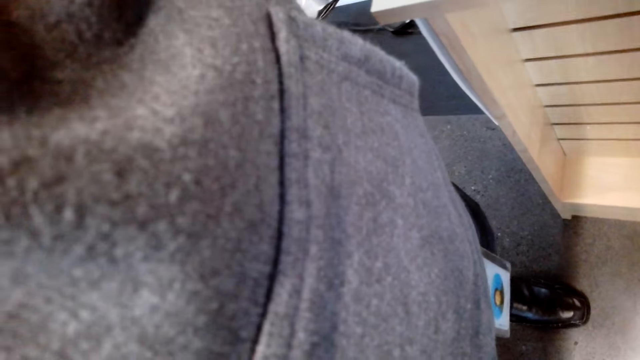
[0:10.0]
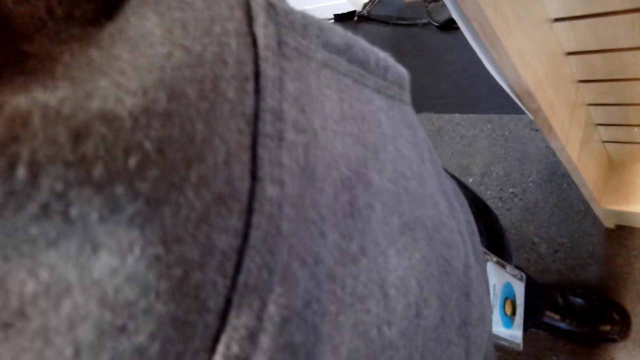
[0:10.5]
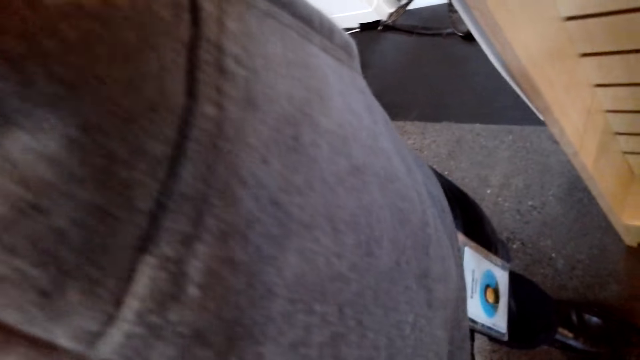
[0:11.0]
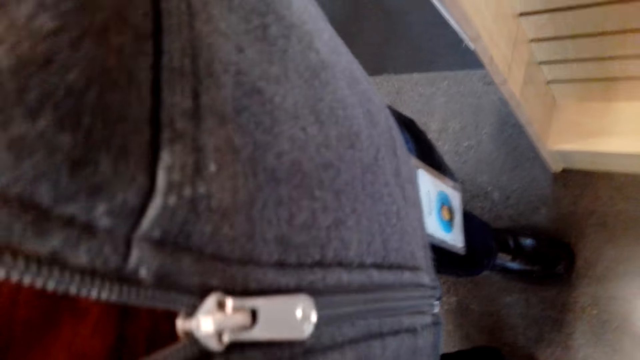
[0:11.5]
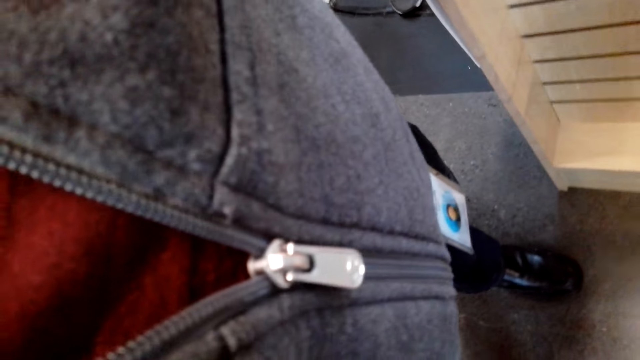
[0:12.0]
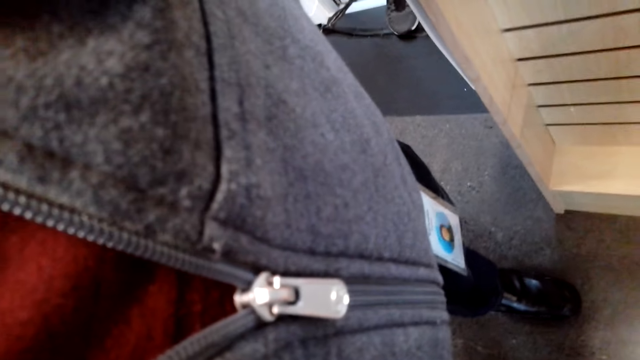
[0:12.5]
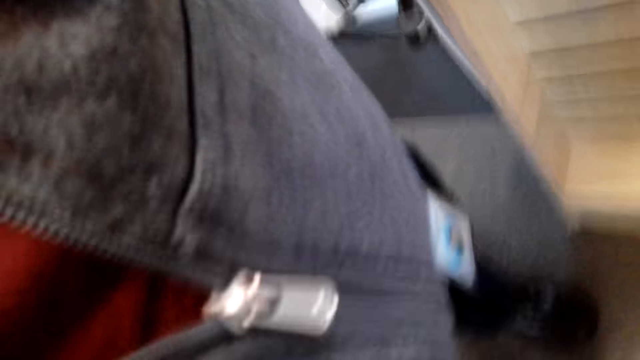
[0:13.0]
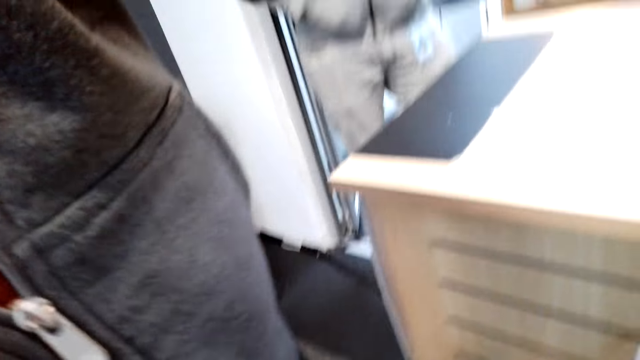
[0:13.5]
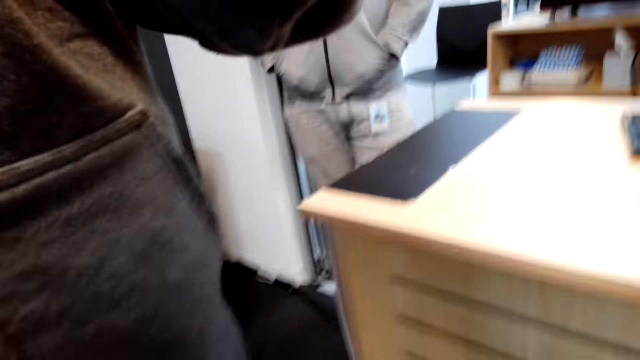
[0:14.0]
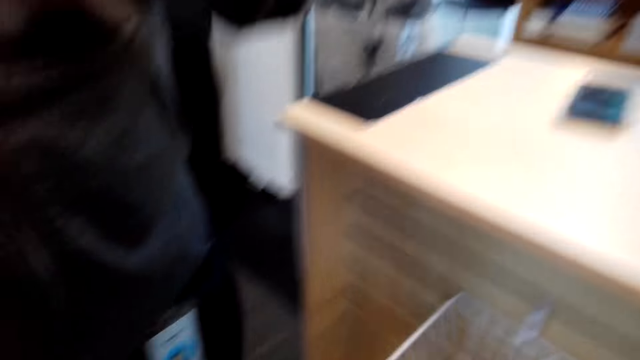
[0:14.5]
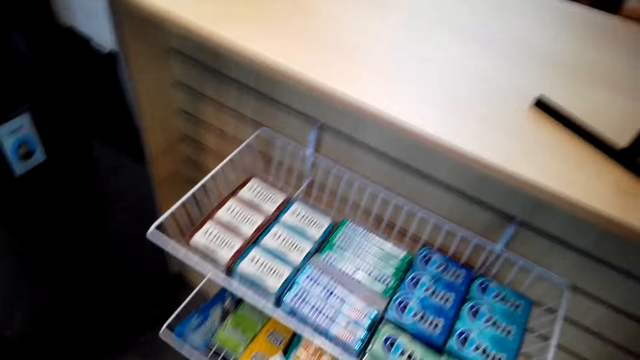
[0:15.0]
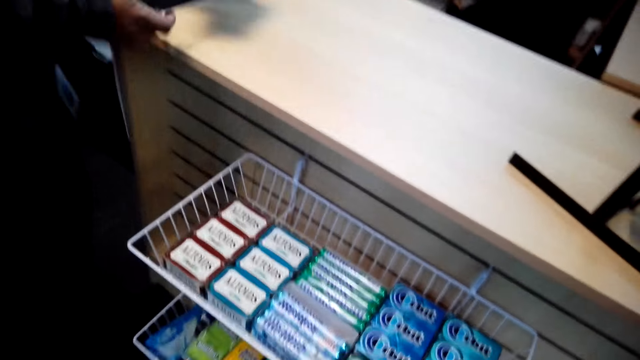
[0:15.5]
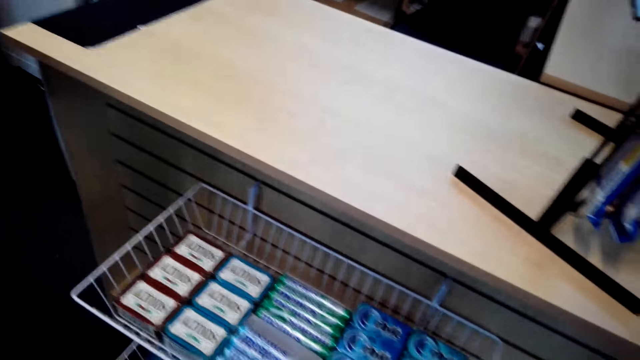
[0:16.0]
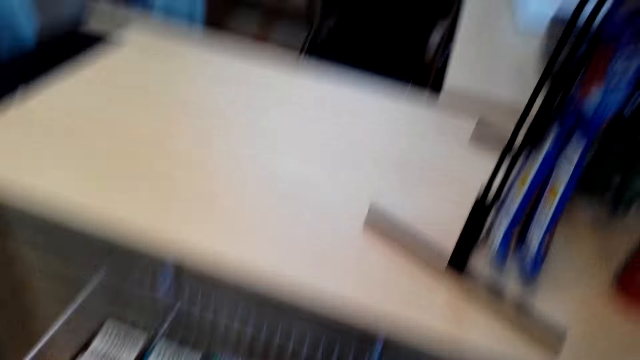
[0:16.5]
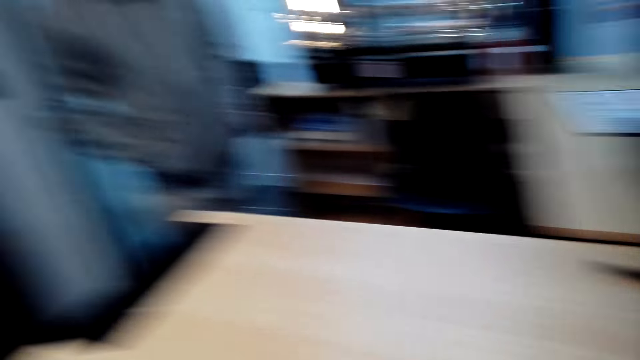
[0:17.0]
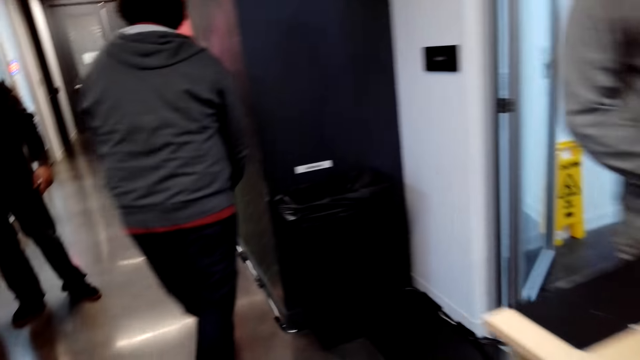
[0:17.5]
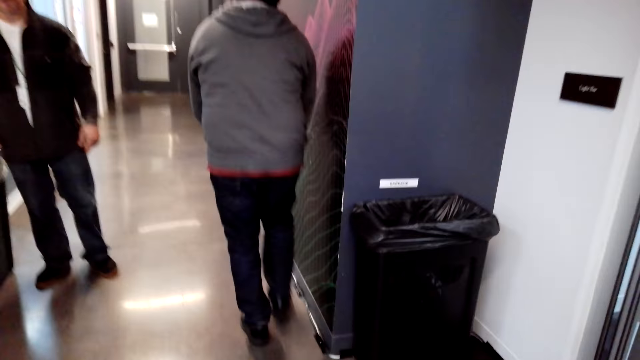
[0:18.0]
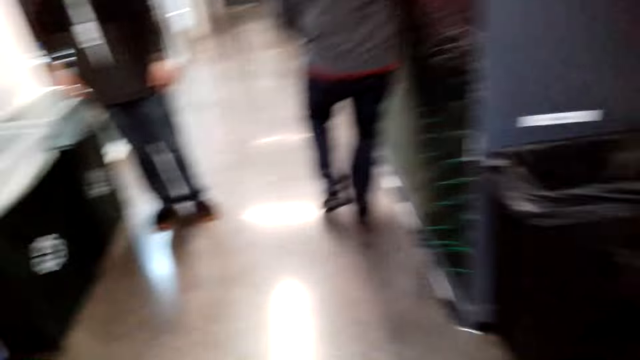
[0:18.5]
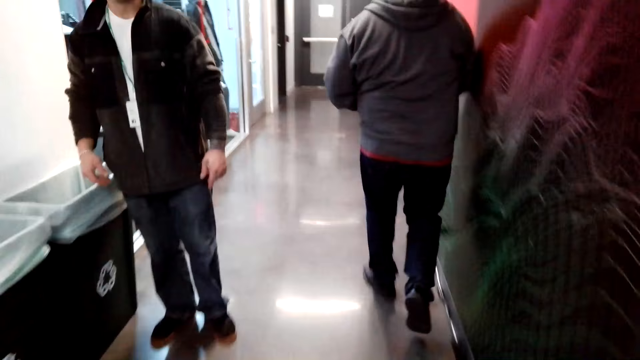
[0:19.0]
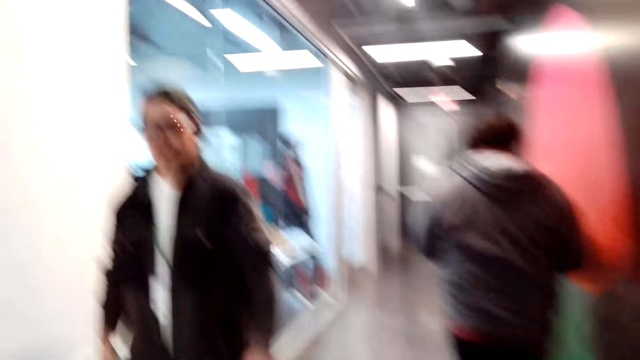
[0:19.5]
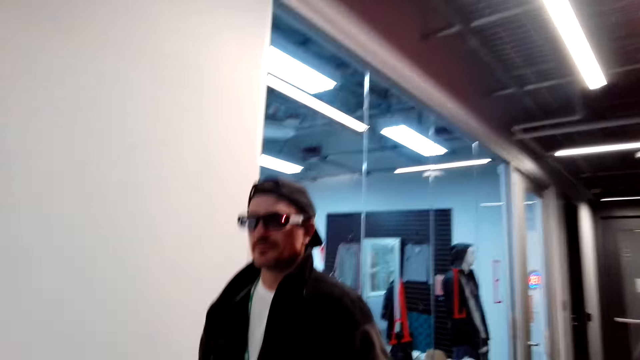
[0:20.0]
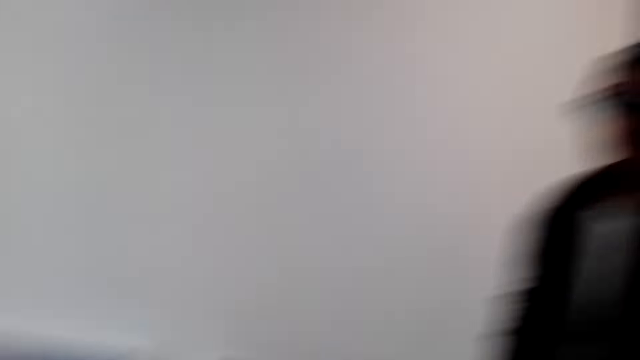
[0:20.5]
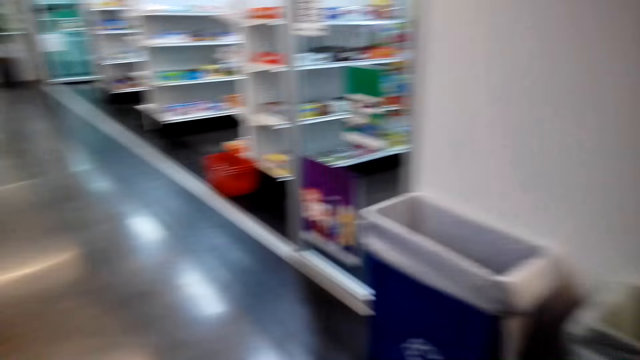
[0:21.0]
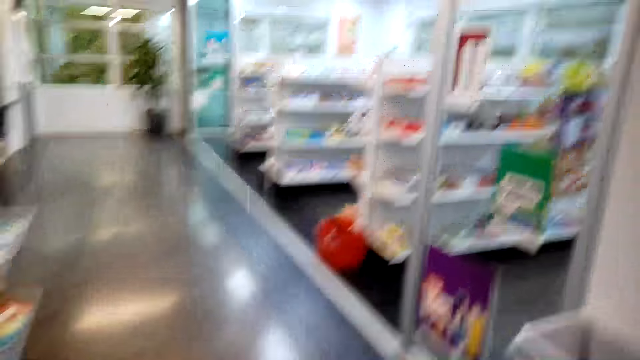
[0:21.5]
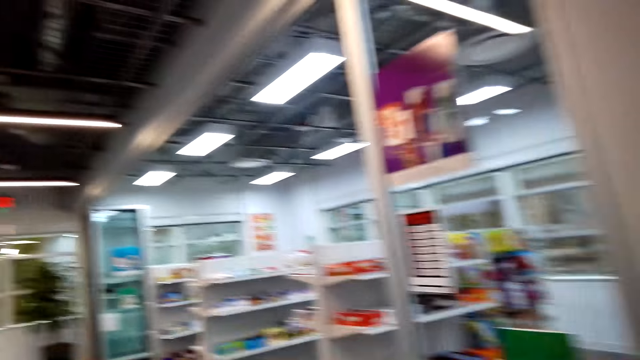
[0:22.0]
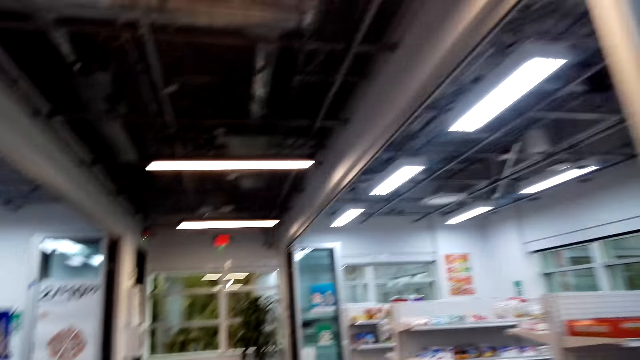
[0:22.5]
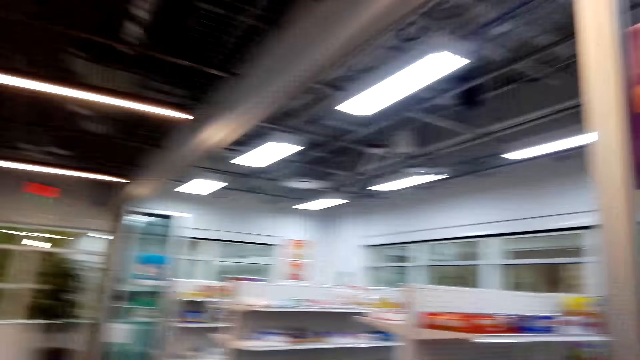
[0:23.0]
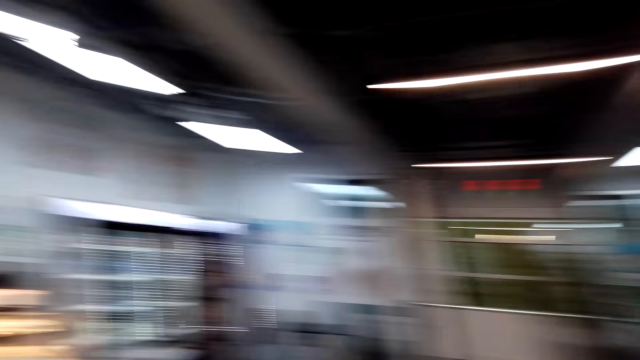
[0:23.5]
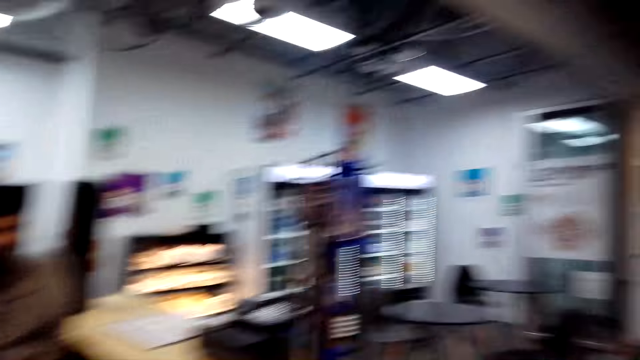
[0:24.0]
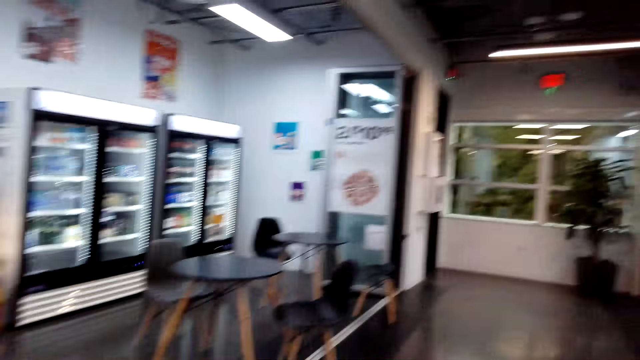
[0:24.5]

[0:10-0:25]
The camera wearer adjusts the camera. They pick up a phone. They look around. They walk around the store.

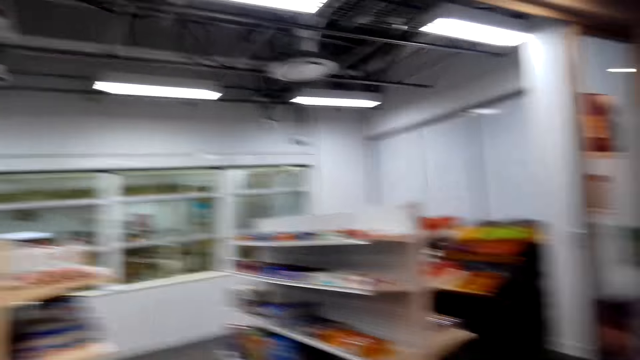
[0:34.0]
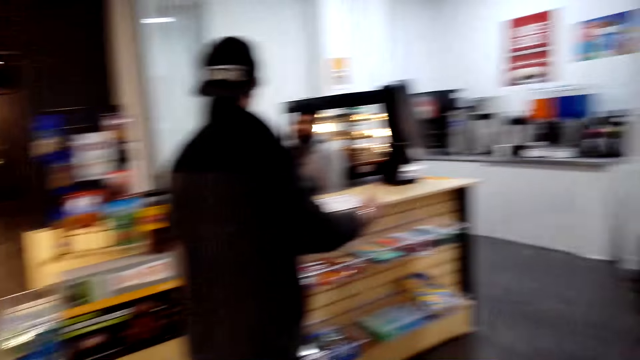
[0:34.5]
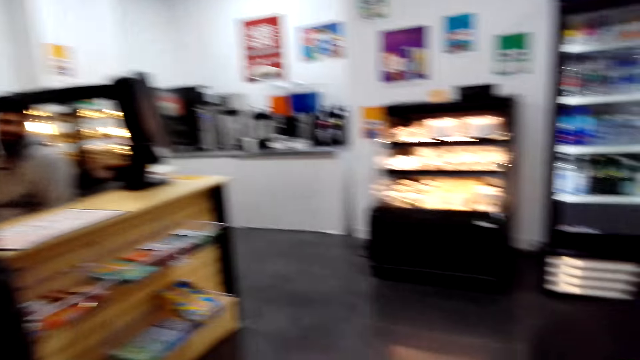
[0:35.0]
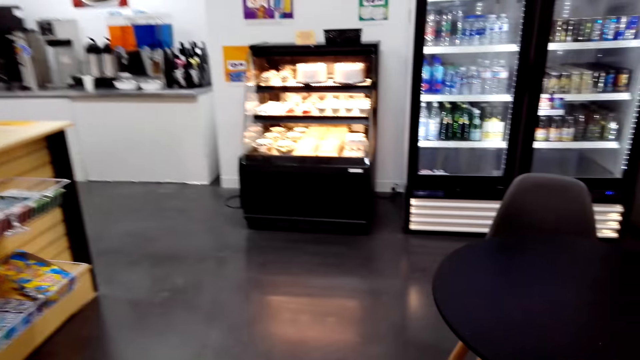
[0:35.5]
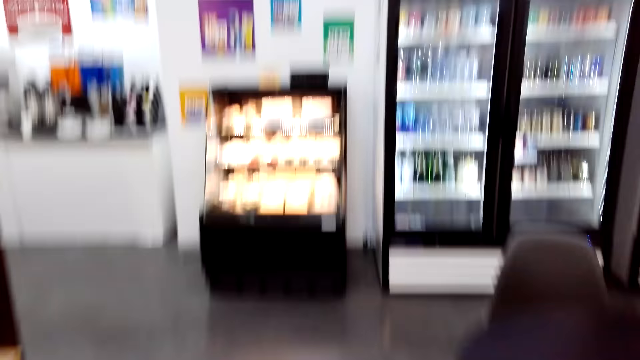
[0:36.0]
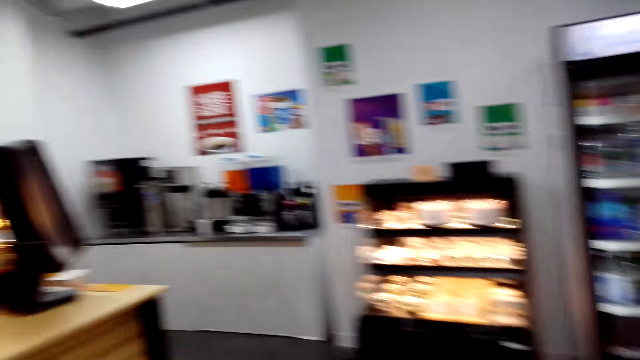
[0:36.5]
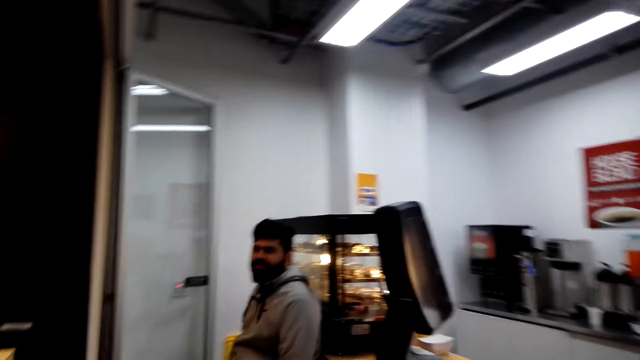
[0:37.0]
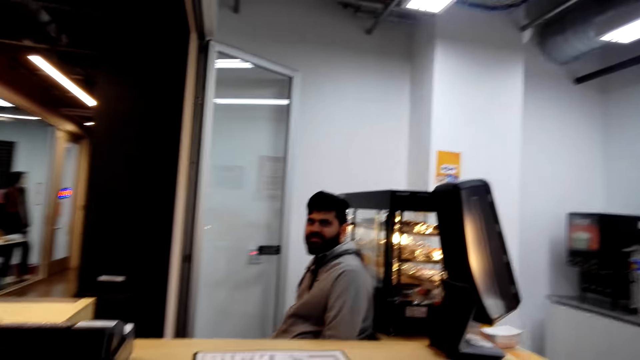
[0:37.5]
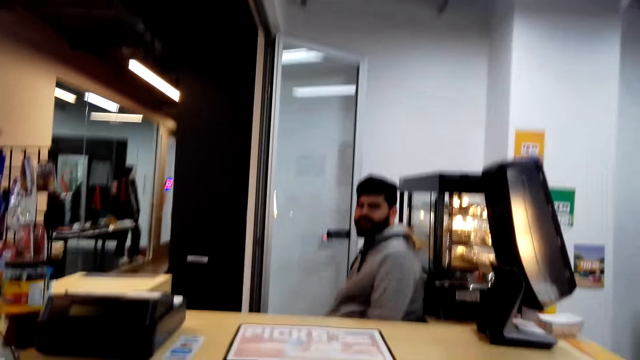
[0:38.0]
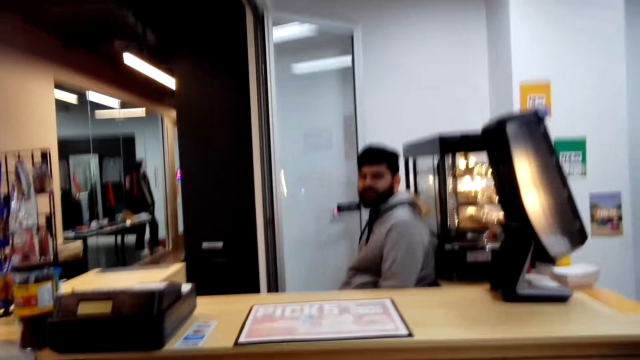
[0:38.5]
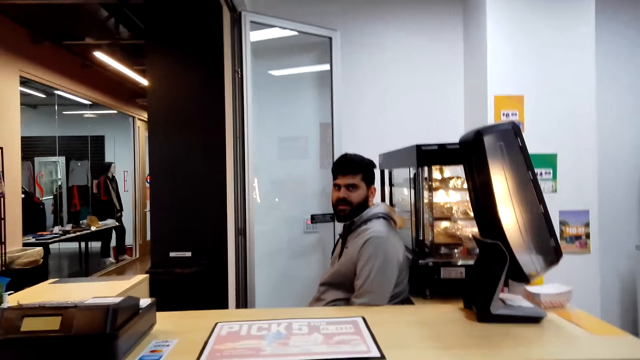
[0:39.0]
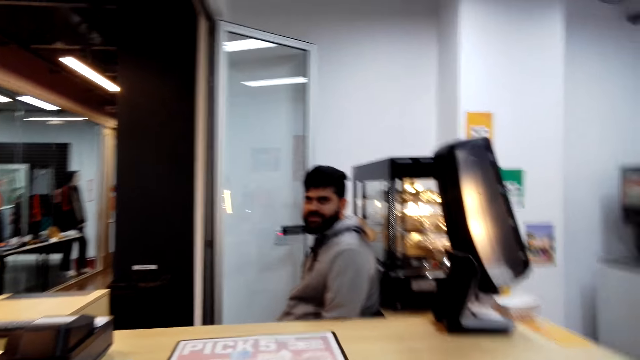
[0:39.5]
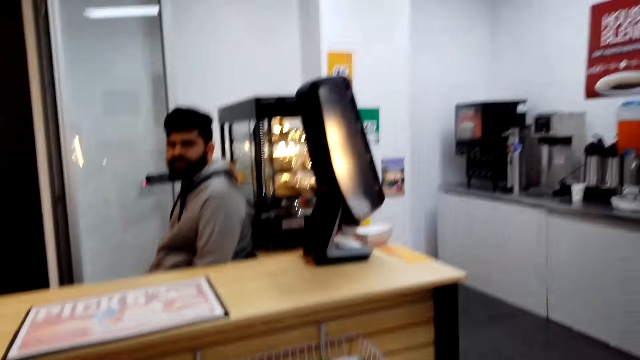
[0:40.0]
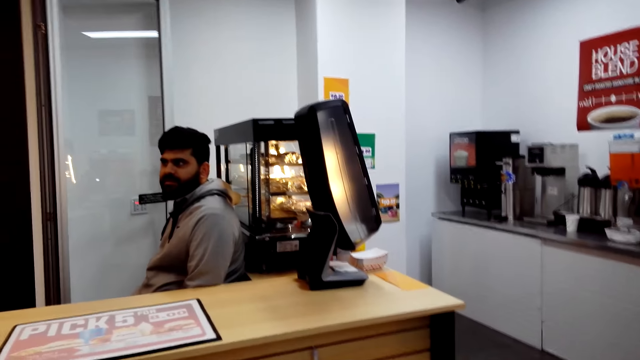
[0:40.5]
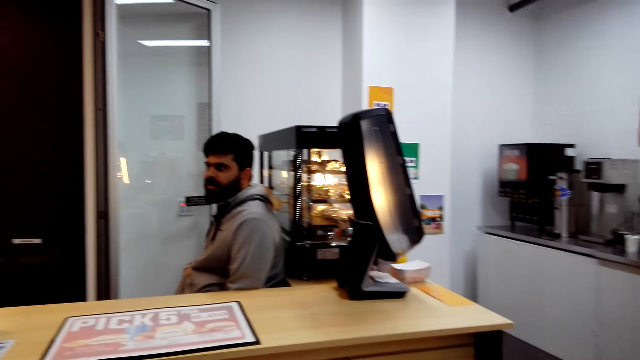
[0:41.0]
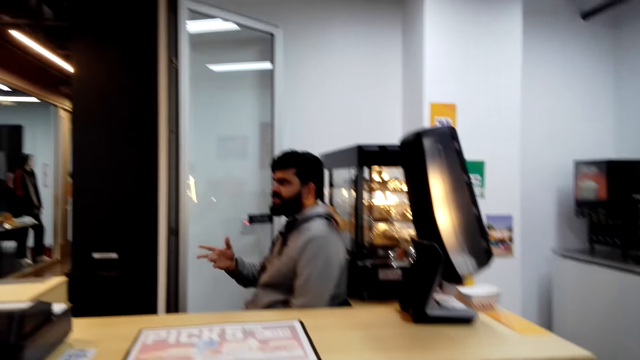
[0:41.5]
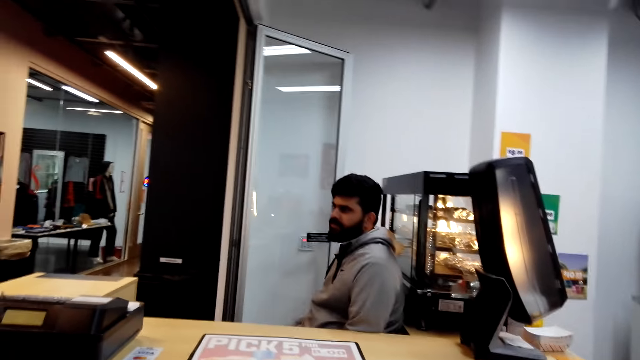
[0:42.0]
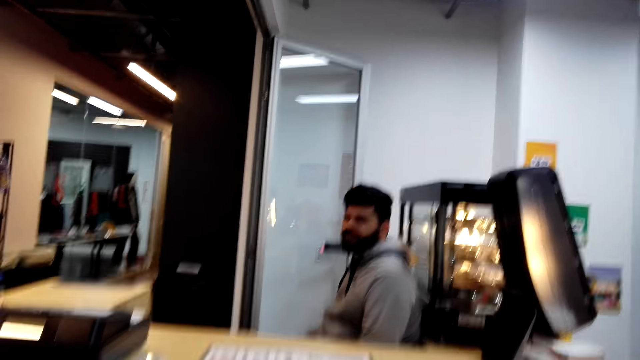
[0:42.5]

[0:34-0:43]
The camera wearer talks to a man.
